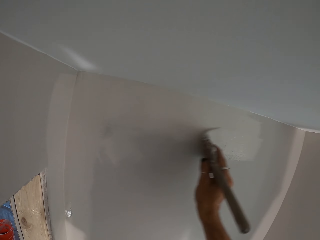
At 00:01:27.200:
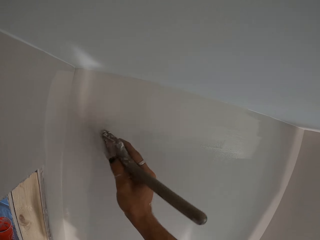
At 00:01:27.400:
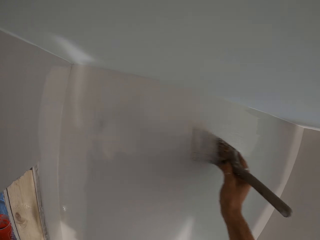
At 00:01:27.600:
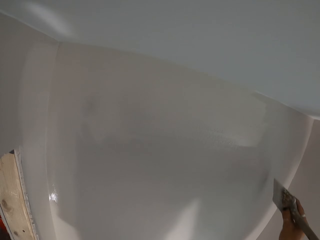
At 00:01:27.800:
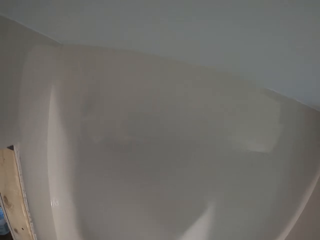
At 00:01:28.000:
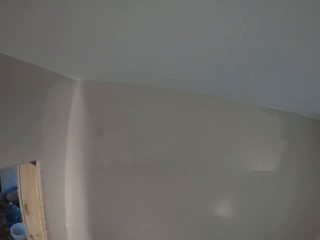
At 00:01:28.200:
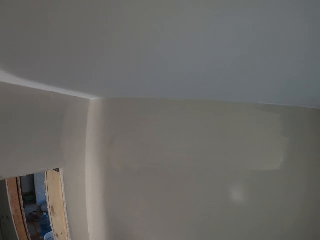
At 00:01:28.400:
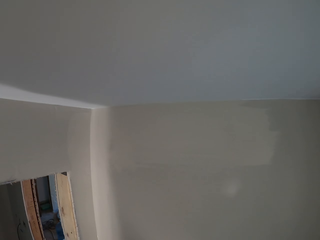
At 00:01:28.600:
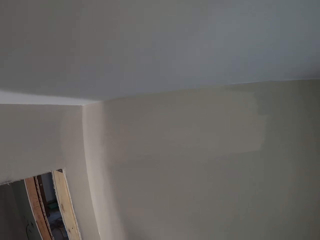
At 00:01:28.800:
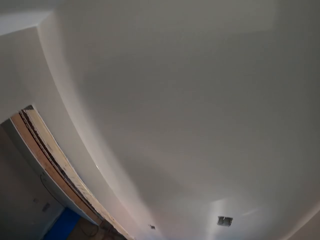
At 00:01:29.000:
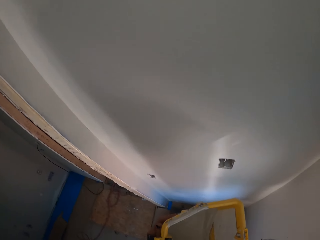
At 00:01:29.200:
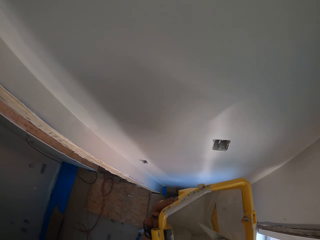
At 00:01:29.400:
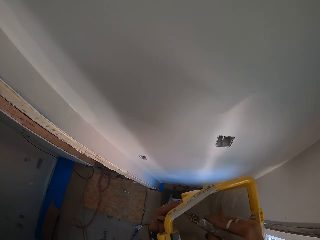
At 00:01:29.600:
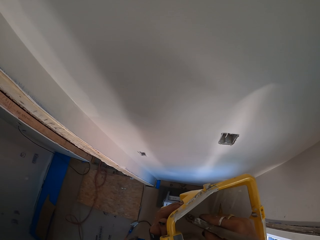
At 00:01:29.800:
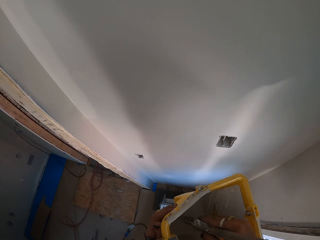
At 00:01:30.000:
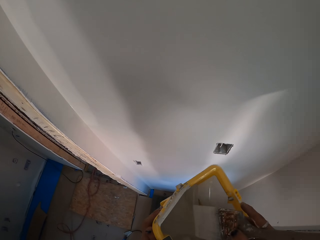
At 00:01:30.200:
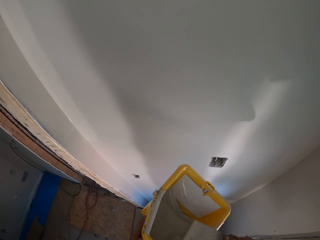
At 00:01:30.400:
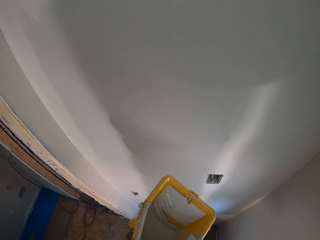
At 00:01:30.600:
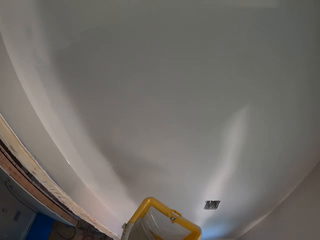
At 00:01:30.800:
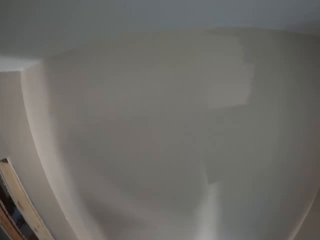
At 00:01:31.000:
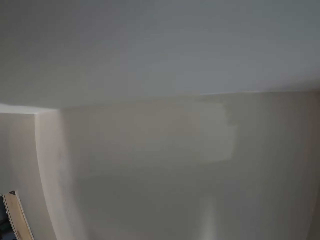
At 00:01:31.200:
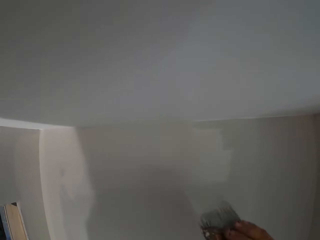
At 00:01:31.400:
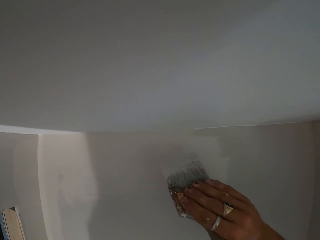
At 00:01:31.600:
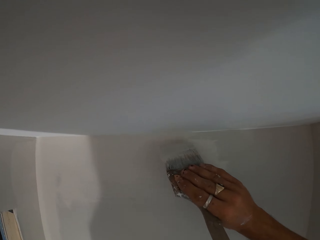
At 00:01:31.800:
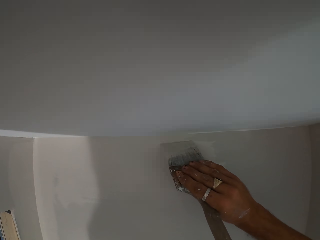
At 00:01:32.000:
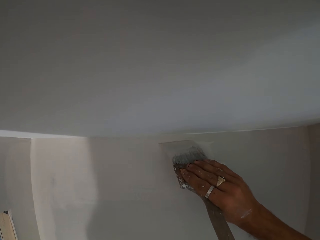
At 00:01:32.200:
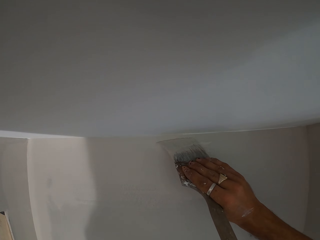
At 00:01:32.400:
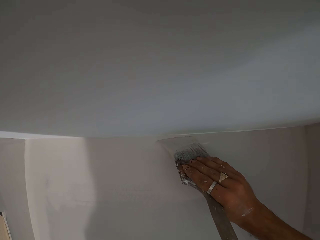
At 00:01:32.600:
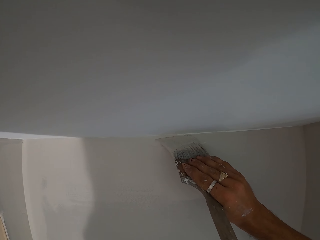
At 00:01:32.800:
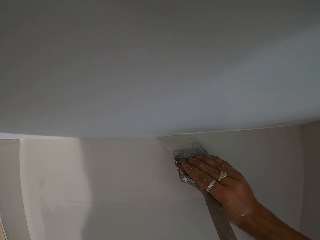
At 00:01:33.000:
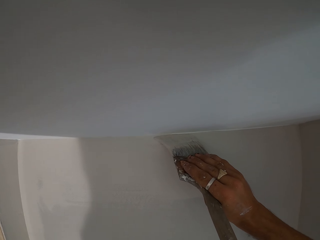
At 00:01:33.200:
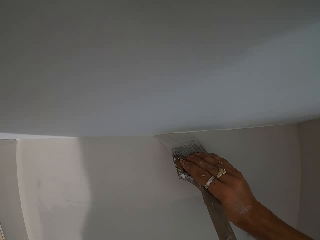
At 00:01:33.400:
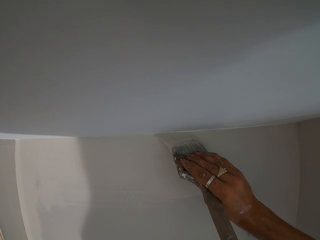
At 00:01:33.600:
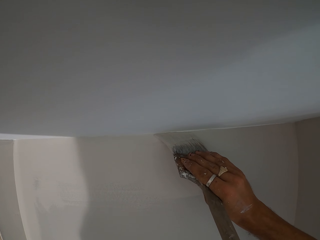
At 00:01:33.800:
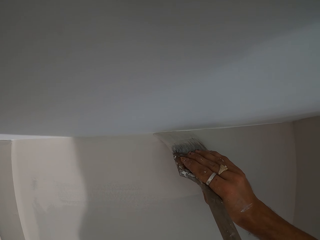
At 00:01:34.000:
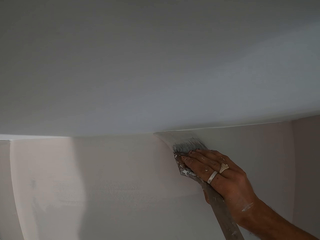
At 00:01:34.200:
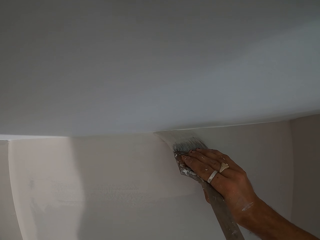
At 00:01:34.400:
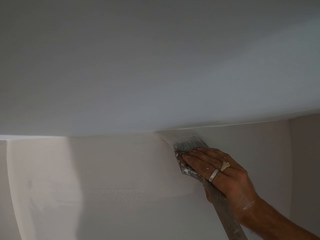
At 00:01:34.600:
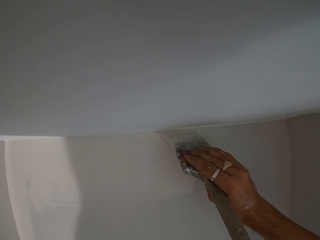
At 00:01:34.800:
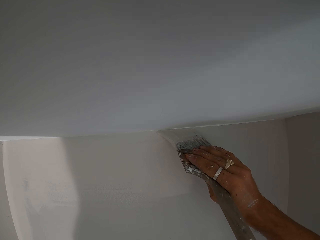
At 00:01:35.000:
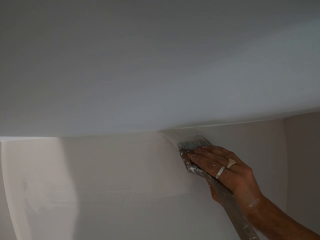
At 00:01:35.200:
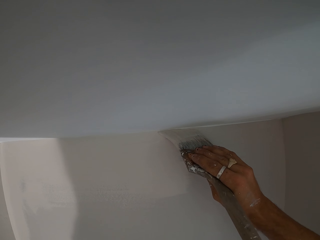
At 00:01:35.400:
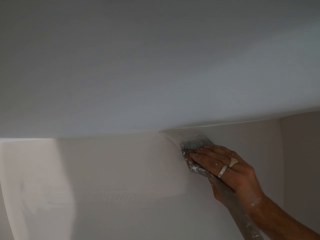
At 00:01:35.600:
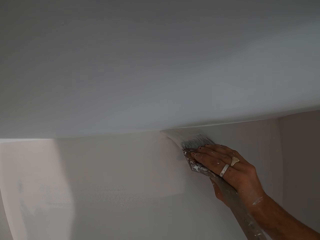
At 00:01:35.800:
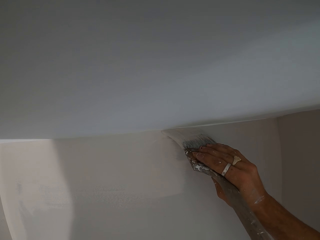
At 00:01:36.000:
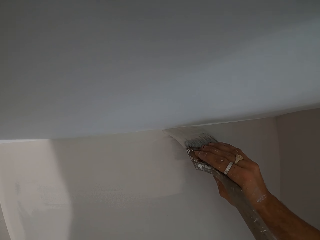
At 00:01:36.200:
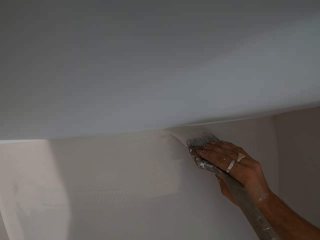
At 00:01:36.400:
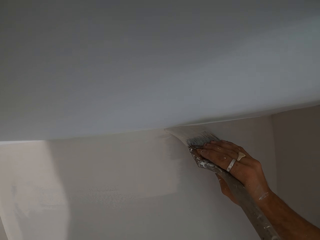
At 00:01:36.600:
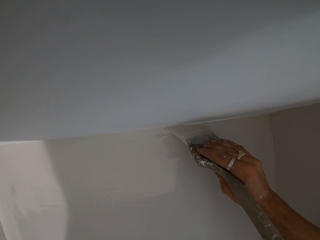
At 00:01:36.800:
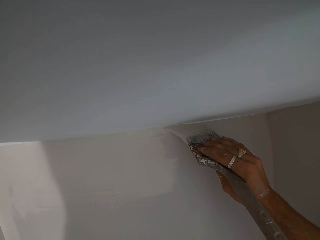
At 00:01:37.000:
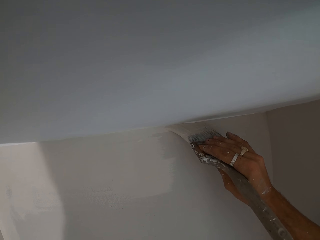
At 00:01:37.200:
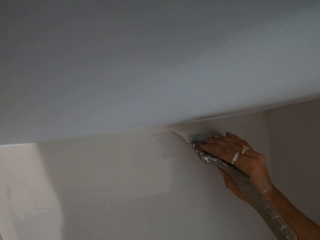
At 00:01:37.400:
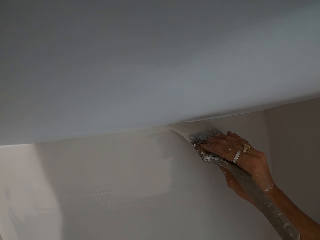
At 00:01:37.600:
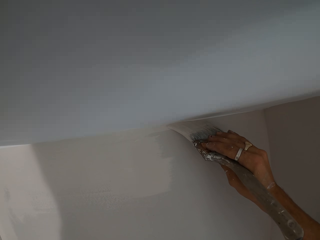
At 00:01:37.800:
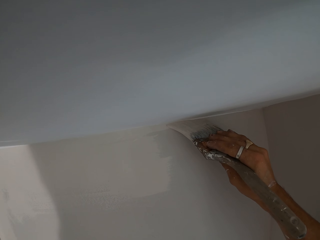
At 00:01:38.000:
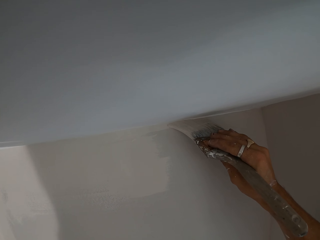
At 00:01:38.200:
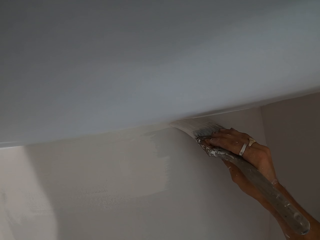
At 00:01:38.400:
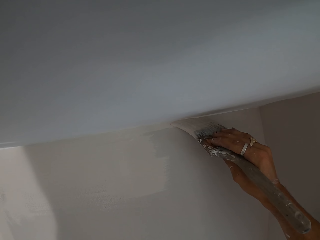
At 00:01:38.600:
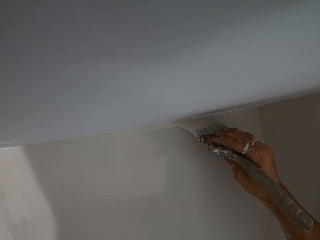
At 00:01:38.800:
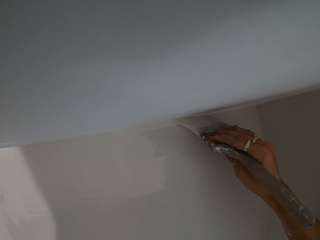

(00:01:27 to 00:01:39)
The camera wearer dips the brush in the paint. They lift up the brush. They paint the wall.

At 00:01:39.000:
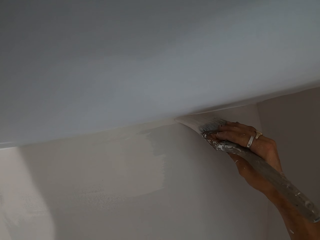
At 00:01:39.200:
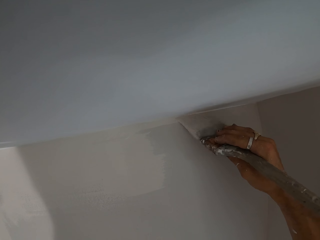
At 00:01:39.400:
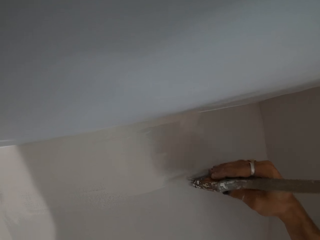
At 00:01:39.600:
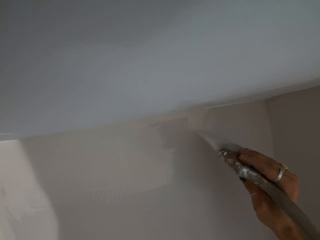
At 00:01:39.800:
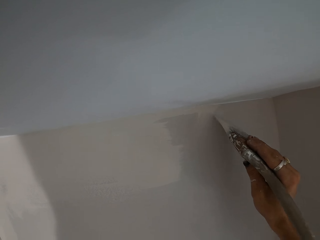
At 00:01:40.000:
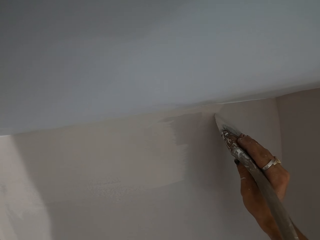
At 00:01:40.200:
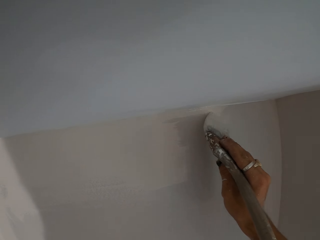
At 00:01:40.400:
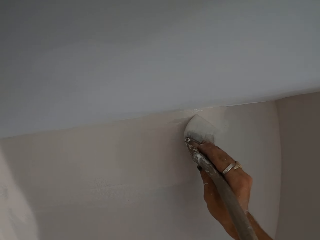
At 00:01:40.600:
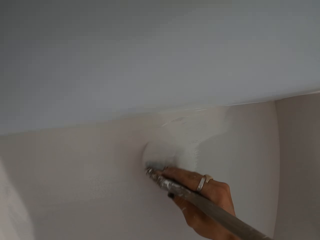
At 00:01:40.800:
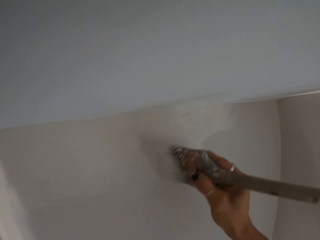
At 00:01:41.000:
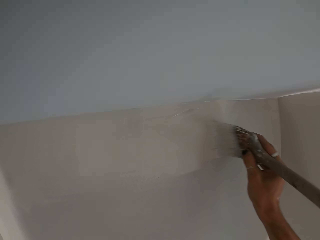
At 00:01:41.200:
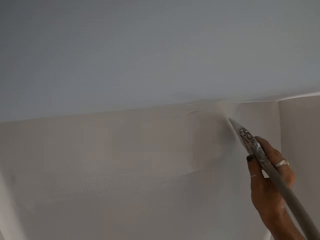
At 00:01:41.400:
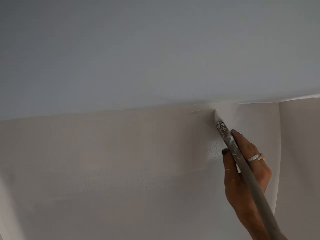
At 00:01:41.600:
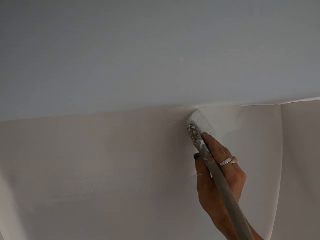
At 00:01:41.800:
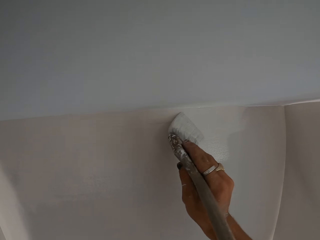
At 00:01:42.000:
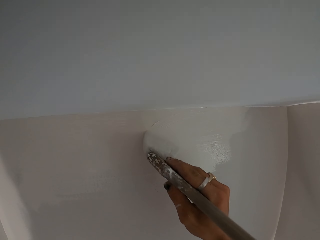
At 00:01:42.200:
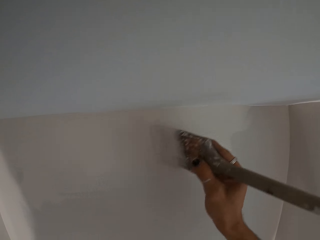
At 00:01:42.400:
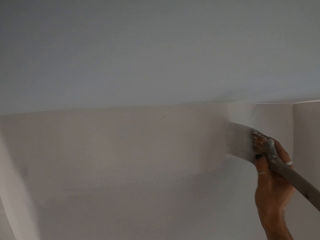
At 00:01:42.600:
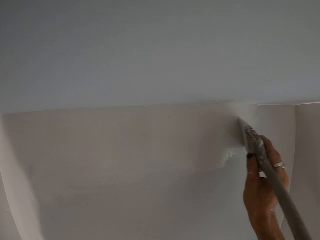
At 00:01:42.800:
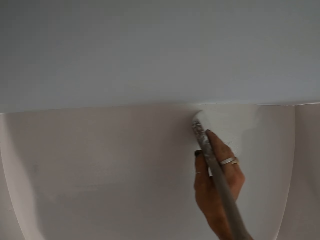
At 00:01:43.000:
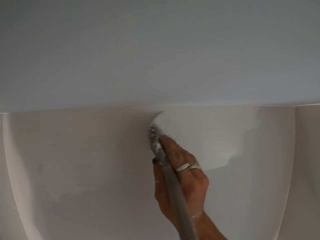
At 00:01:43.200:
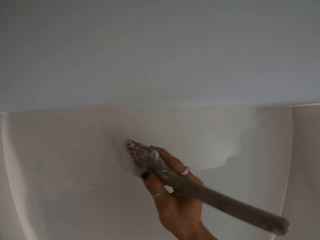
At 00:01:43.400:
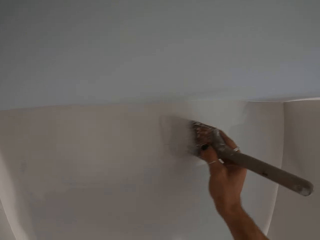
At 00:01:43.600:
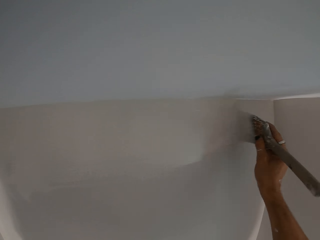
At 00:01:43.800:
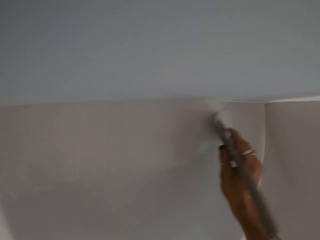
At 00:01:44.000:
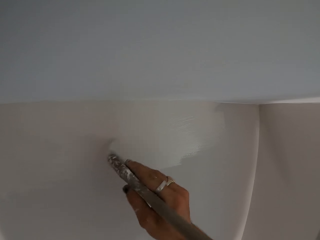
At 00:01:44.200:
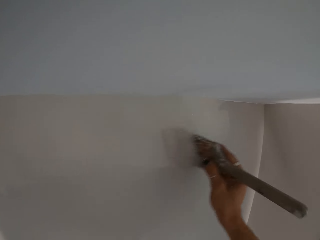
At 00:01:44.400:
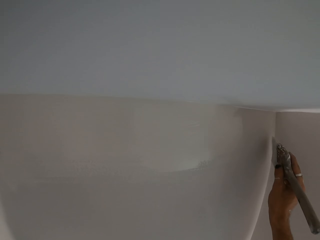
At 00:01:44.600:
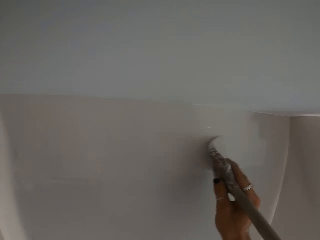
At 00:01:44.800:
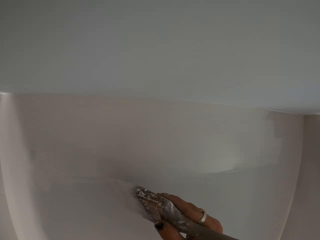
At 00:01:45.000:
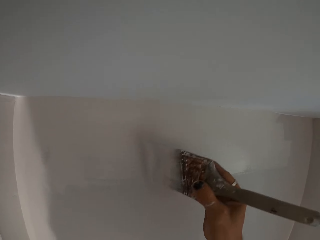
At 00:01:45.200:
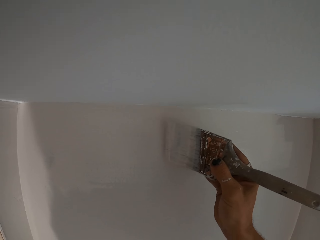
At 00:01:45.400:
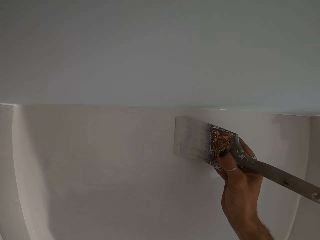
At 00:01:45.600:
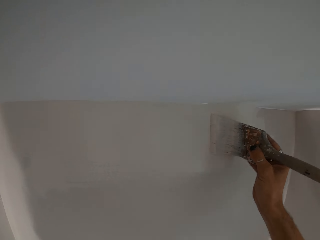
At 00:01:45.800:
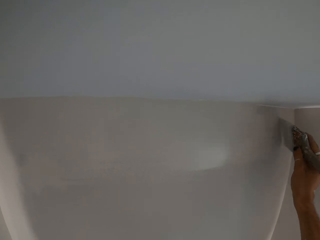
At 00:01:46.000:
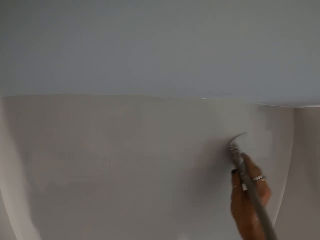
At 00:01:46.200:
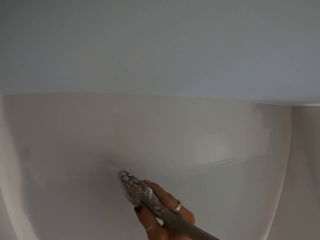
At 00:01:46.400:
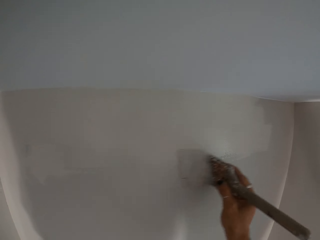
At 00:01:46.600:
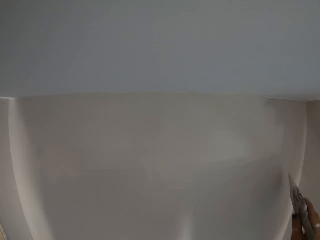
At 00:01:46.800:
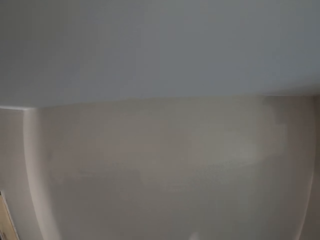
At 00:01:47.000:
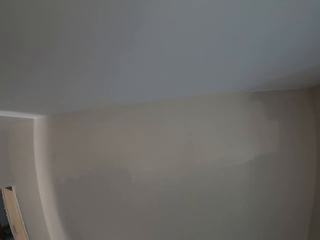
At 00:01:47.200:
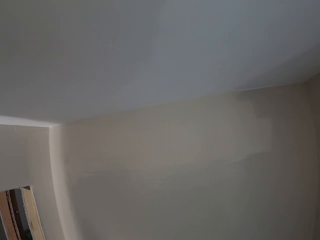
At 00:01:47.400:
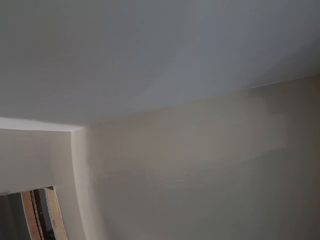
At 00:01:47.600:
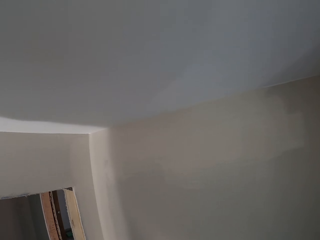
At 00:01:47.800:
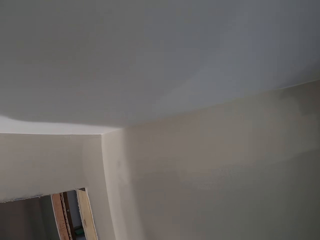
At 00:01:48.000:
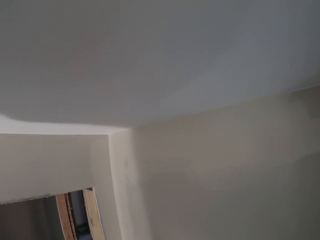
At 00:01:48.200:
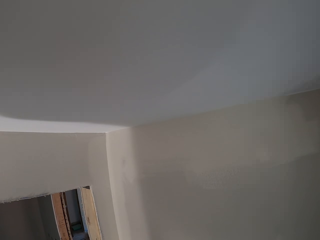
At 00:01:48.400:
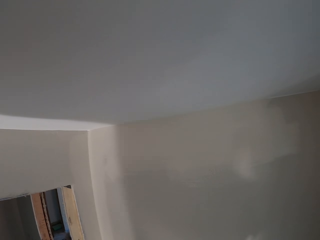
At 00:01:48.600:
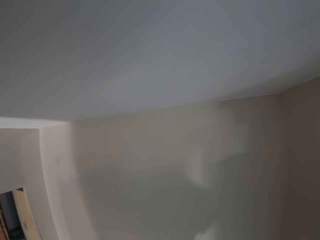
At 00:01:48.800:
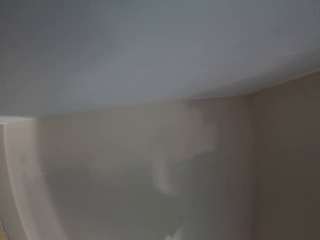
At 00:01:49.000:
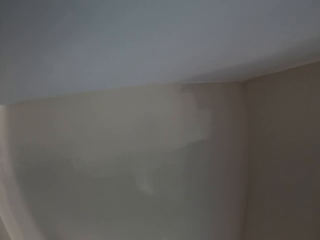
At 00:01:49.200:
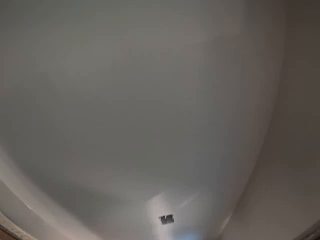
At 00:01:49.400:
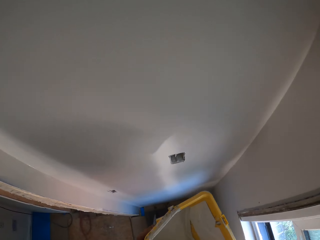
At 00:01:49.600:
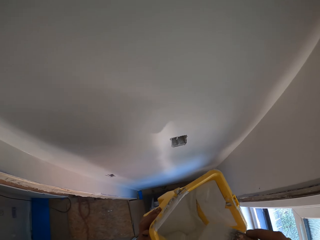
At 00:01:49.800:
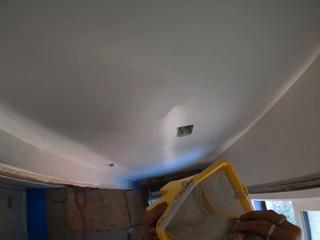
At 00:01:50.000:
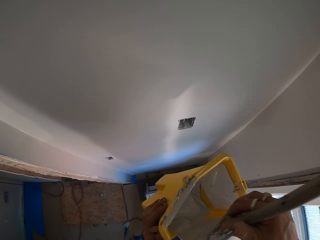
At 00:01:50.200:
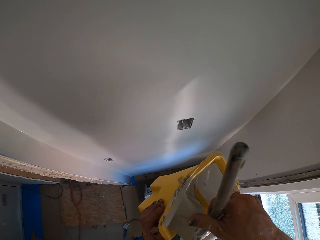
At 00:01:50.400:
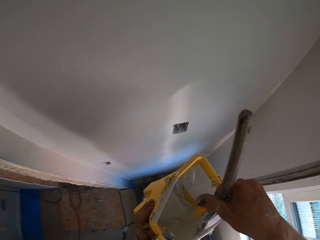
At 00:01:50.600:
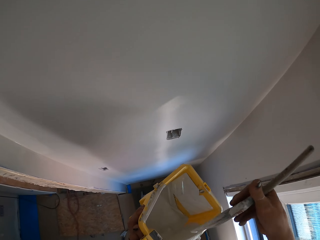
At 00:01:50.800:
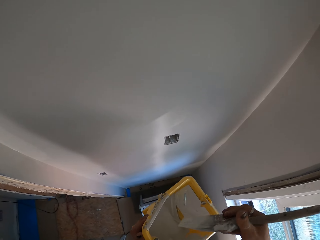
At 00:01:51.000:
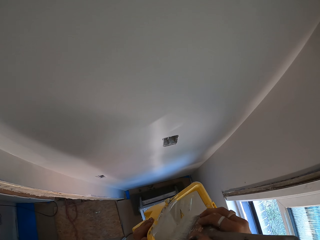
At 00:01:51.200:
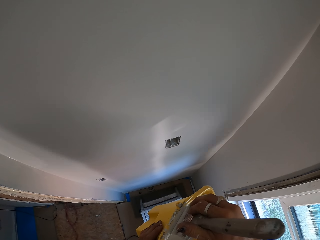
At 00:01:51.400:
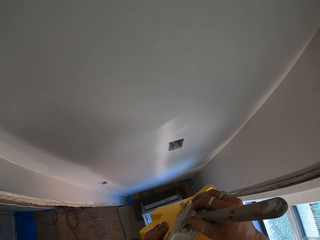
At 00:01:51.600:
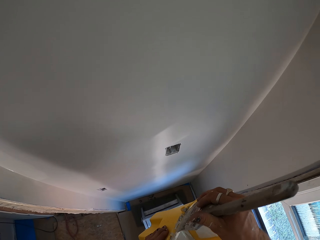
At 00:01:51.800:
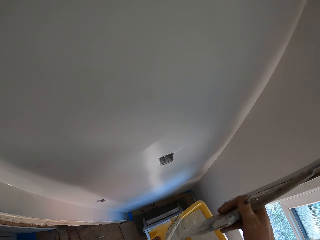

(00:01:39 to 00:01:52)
The camera wearer moves the brush sideways. They lift their hand up. They dip the paintbrush in the paint. They look around.
